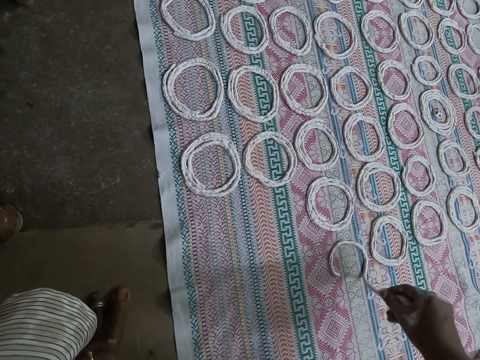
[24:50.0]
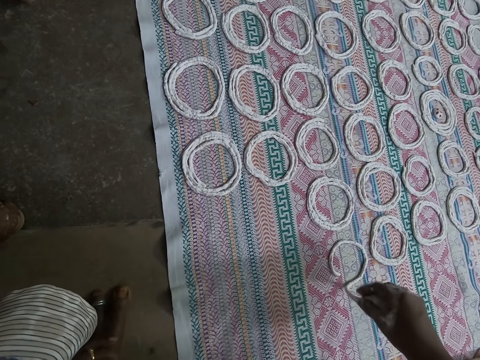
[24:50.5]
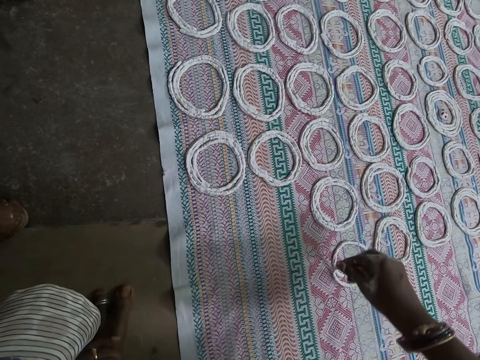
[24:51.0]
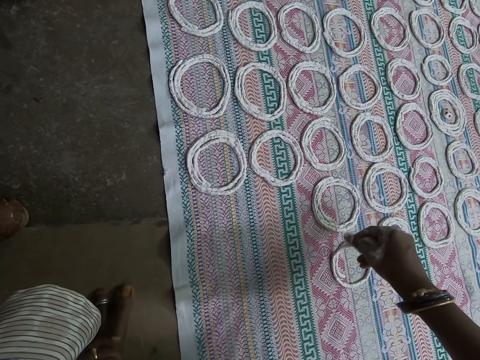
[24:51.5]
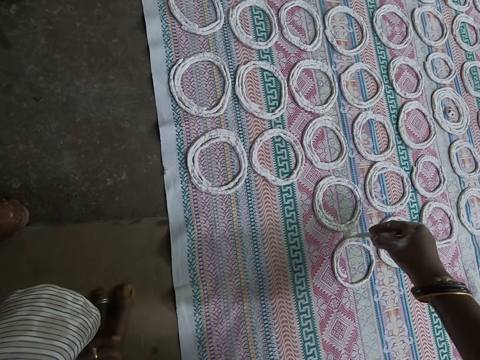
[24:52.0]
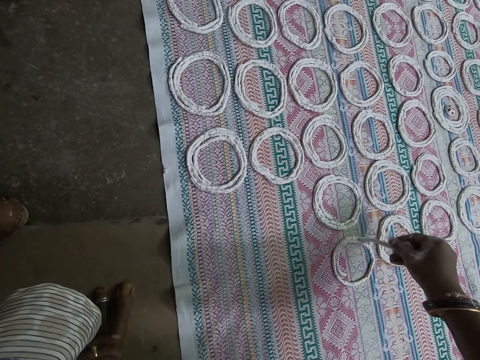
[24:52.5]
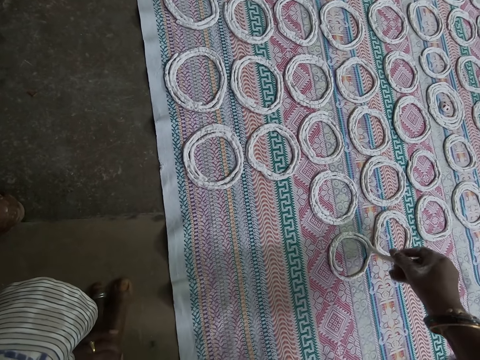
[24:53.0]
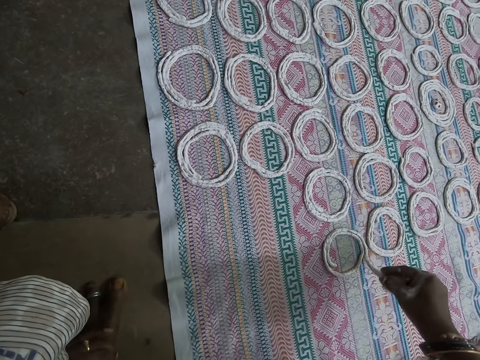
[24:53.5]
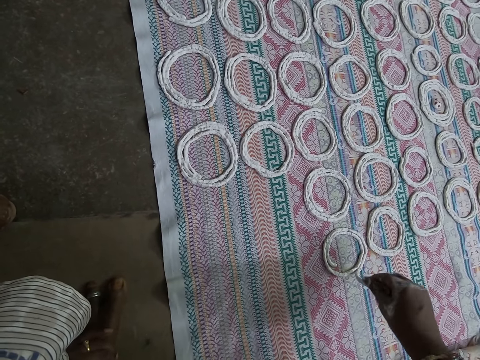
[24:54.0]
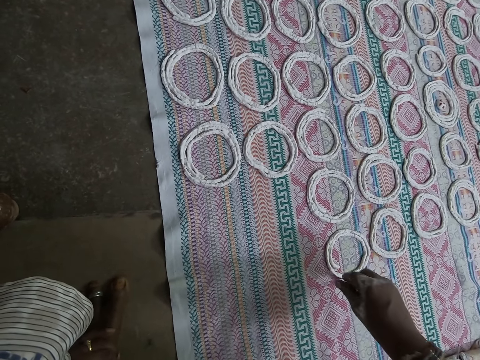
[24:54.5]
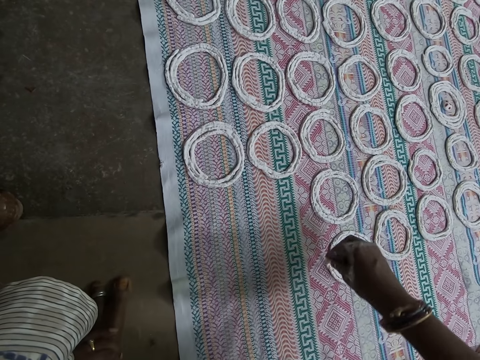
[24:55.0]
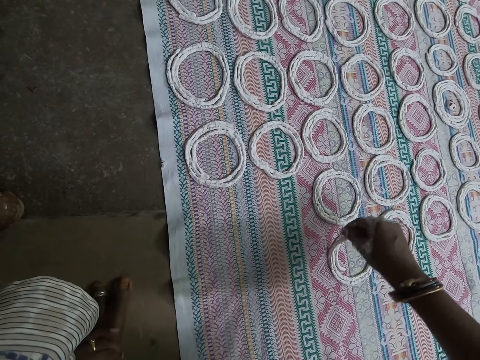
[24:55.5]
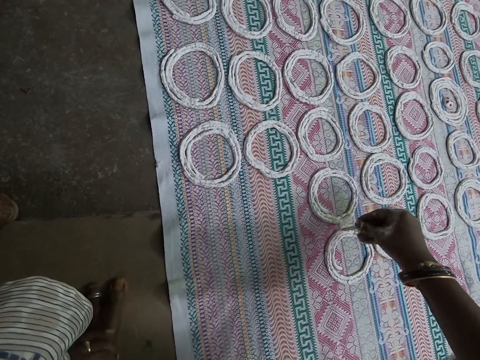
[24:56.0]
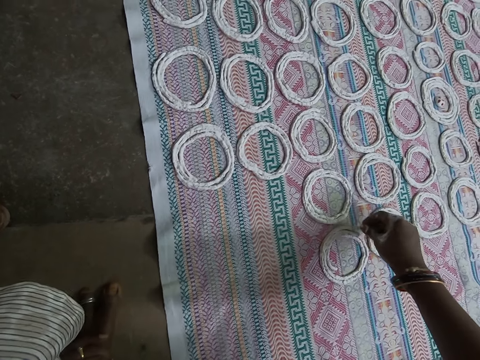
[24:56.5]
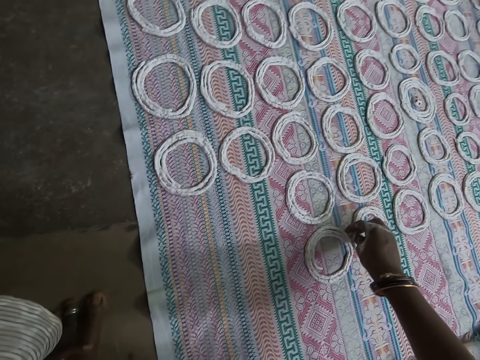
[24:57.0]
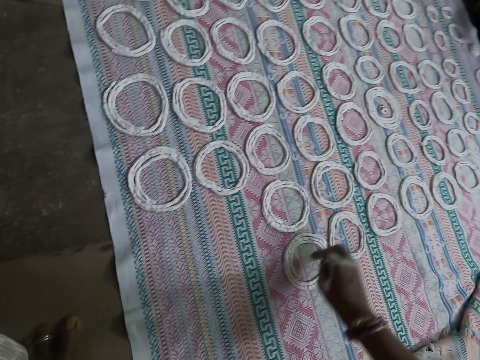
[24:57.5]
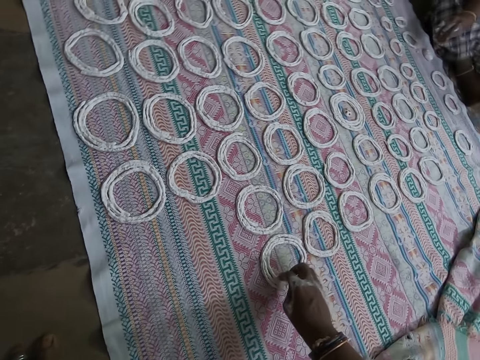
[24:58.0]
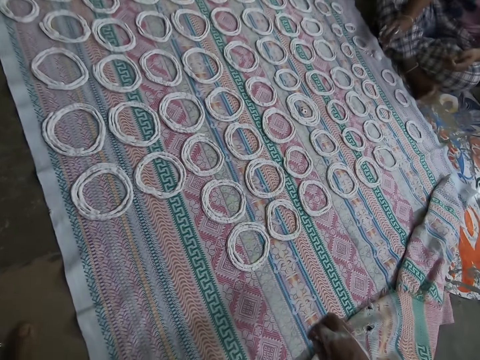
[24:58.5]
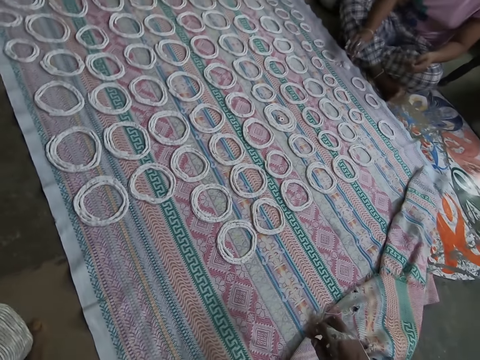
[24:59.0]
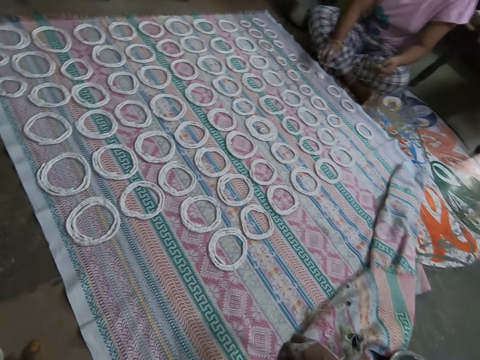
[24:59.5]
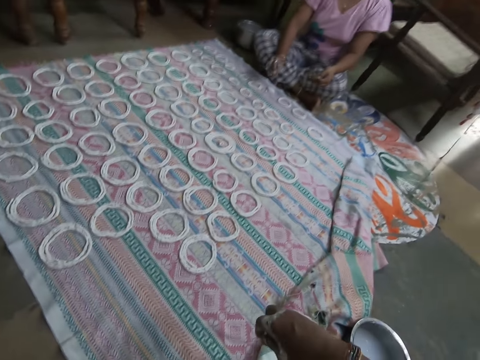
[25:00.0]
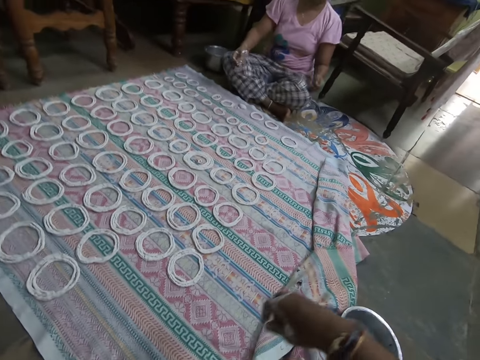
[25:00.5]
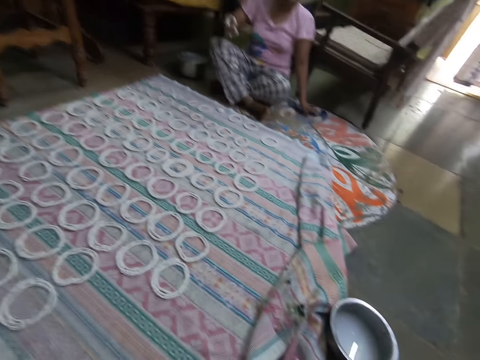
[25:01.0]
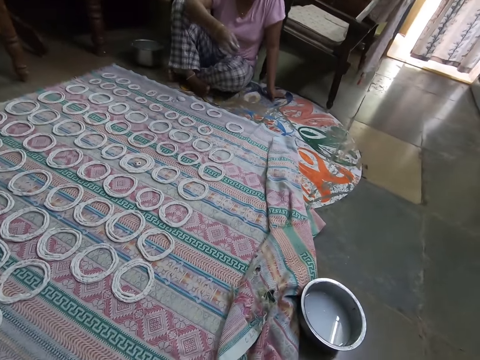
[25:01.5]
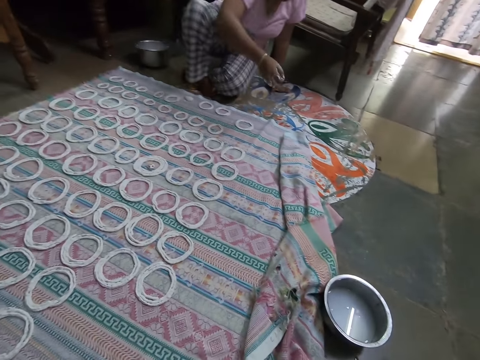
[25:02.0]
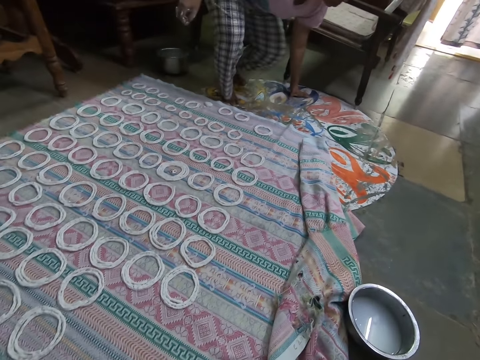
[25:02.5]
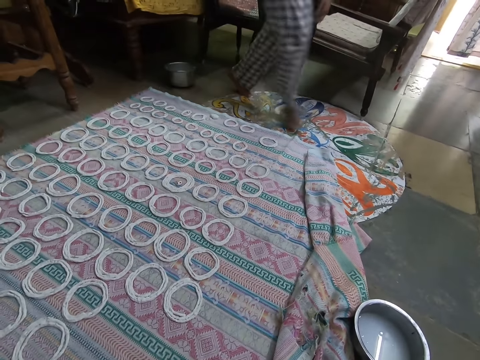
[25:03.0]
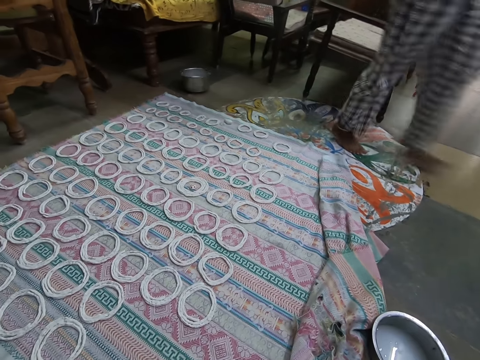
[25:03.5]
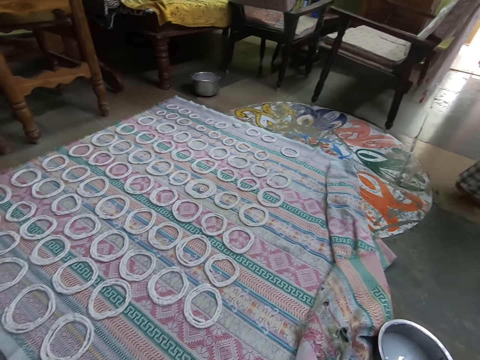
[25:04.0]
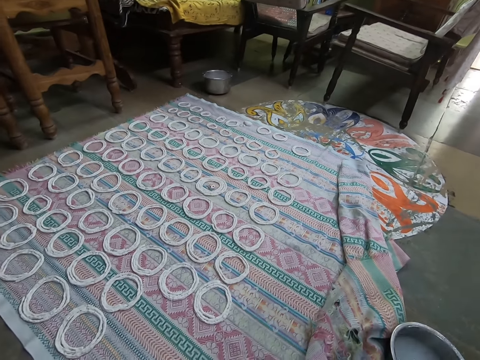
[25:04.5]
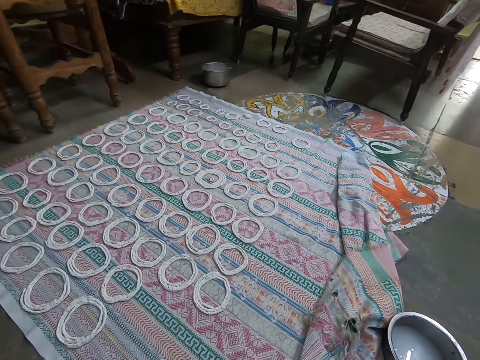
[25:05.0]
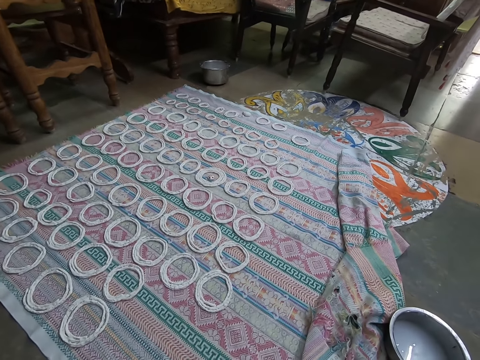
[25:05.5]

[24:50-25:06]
The camera wearer rolls the dough. She touches the murukku paste on the mat with her right hand. The woman drops the murukku paste on the mat with her right hand. The camera wearer interacts with the woman. The woman stands up from the floor.

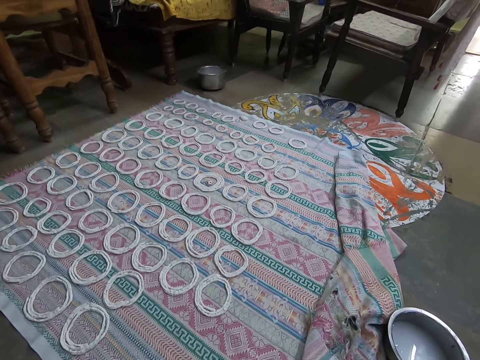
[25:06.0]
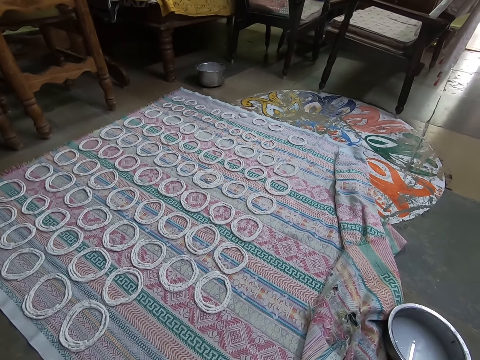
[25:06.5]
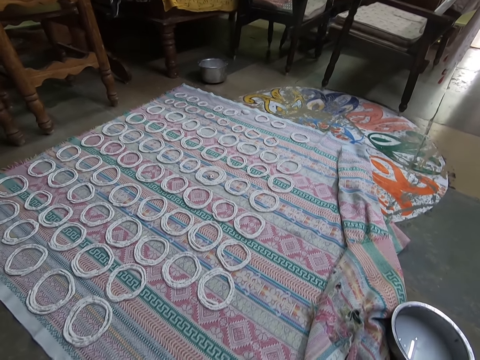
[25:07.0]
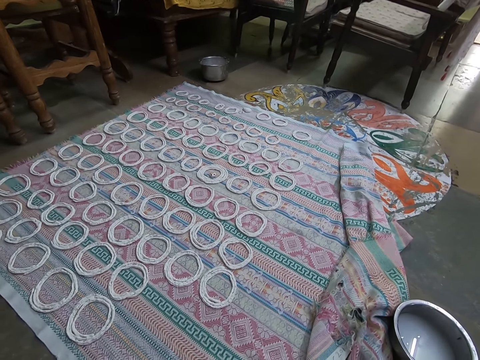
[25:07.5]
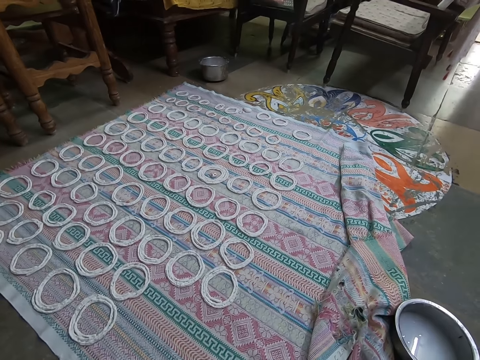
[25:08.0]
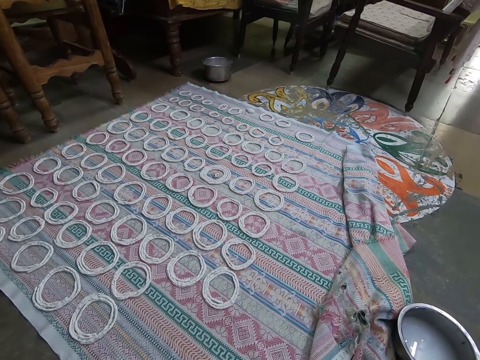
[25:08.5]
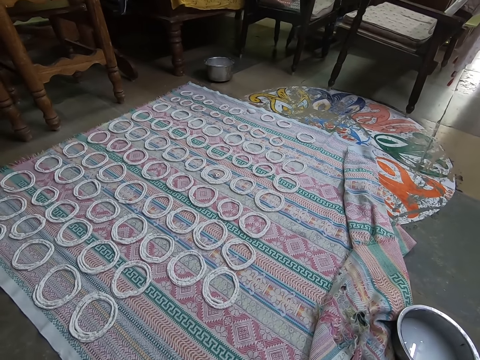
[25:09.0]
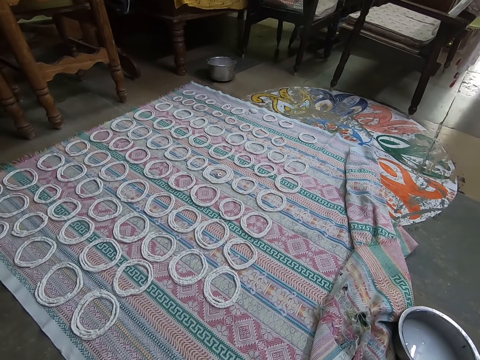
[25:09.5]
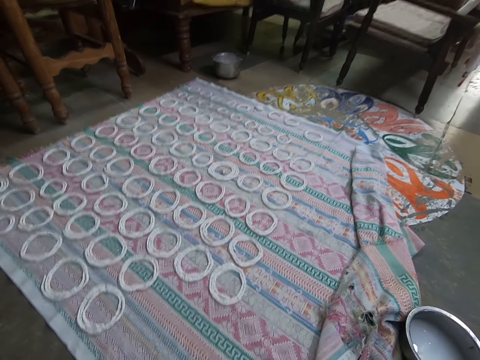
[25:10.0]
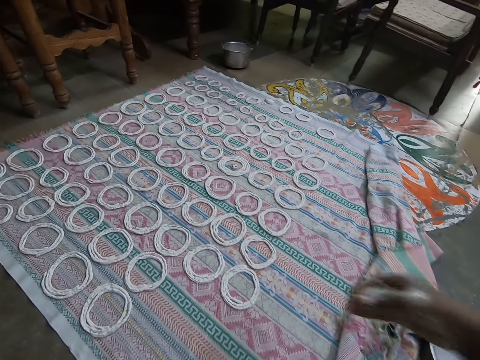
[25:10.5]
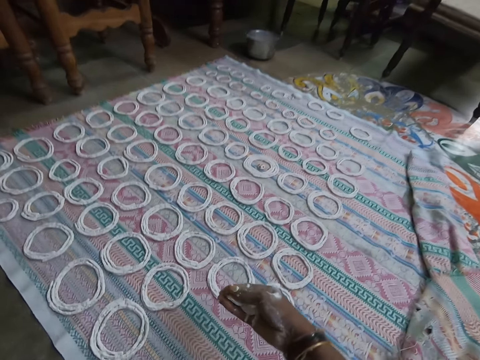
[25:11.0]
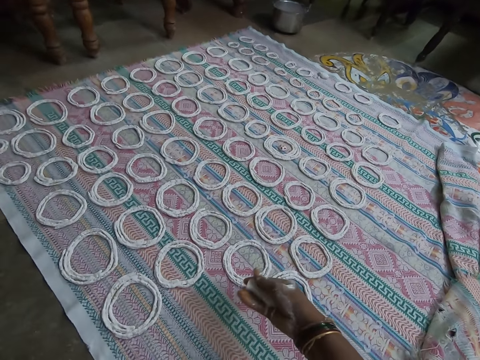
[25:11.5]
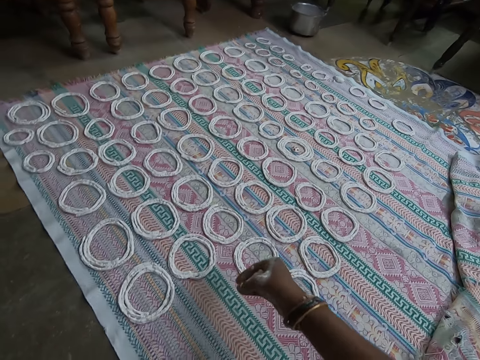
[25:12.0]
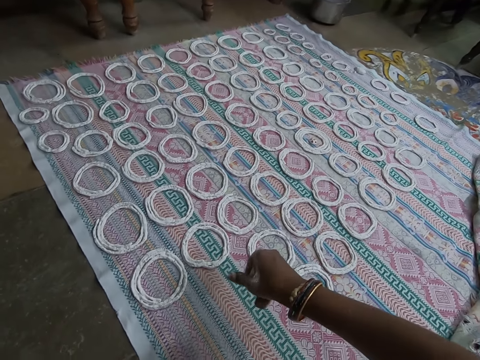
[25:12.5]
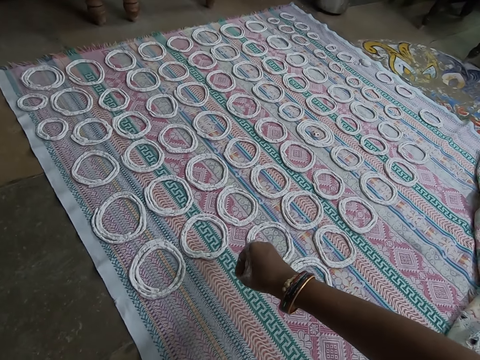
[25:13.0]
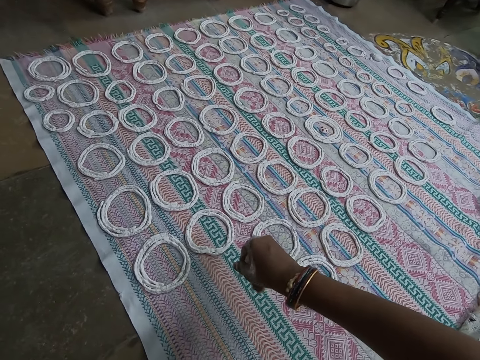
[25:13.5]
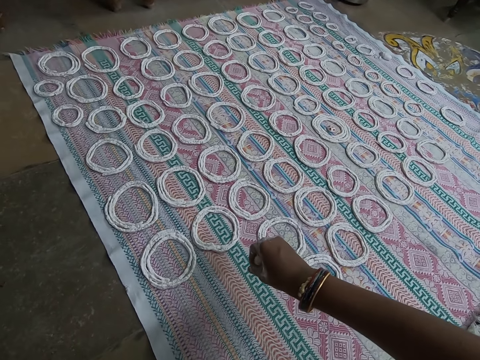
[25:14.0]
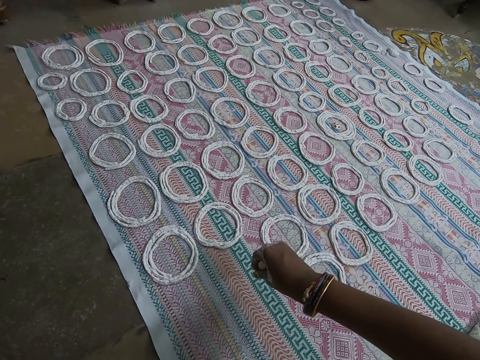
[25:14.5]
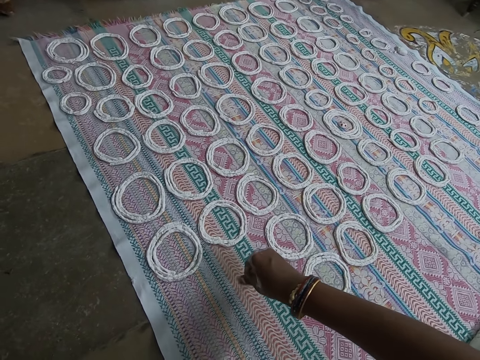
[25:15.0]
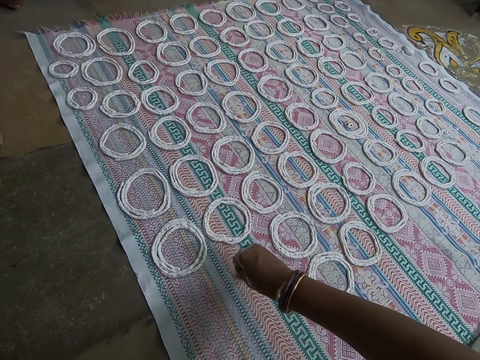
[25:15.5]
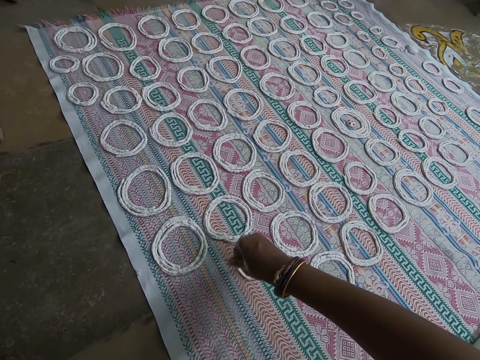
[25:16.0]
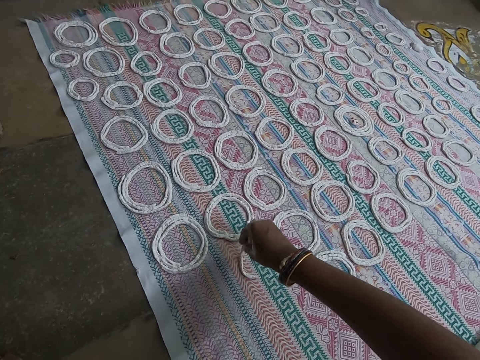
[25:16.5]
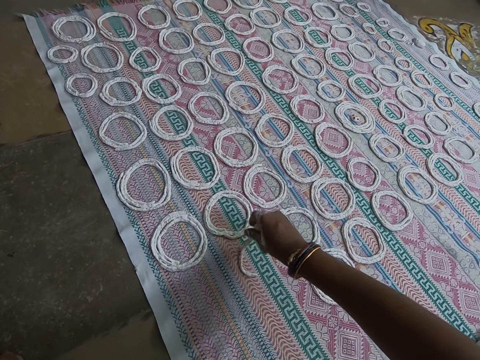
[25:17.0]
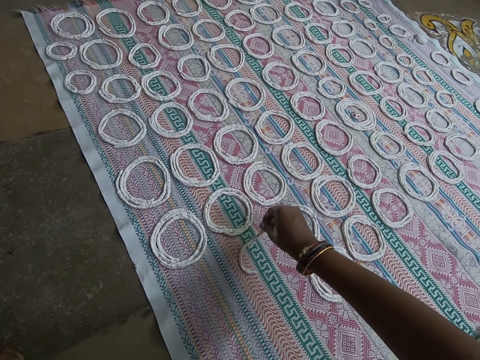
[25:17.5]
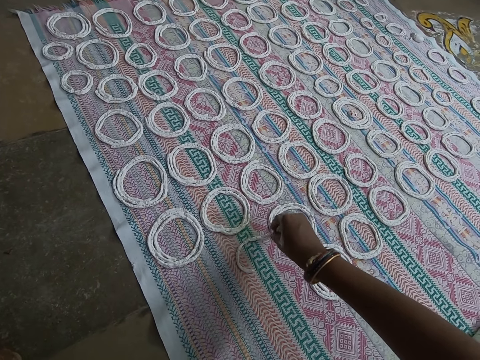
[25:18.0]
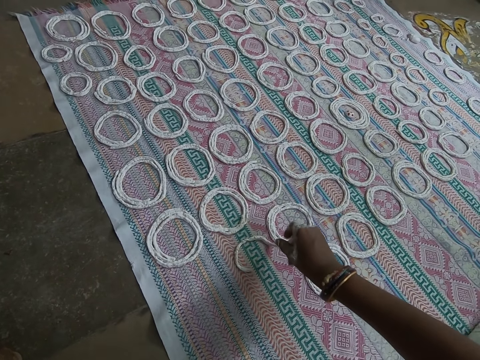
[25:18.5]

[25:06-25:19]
The camera wearer molds the murukku paste with her right hand. She curls the murukku paste on the mat with her right hand.
